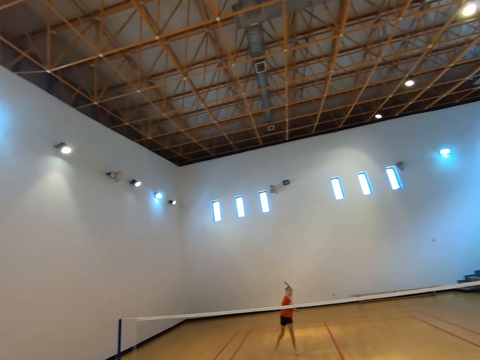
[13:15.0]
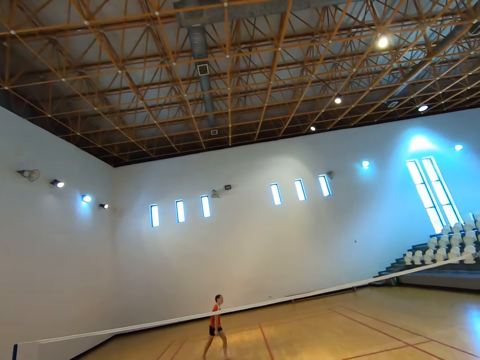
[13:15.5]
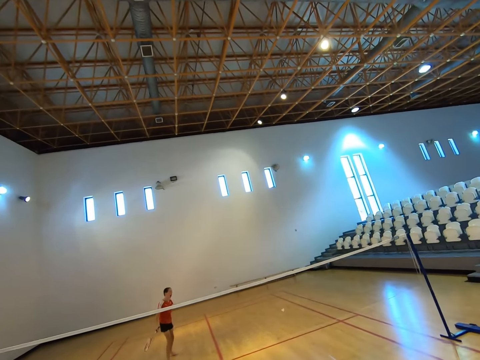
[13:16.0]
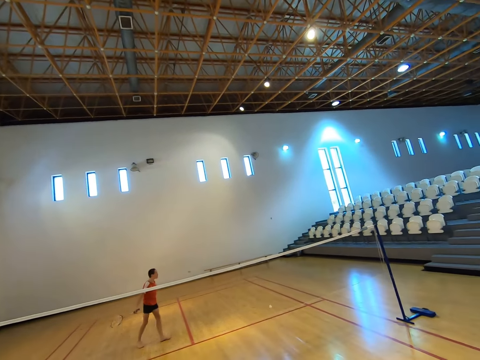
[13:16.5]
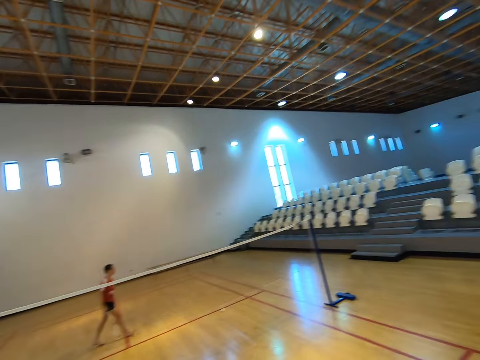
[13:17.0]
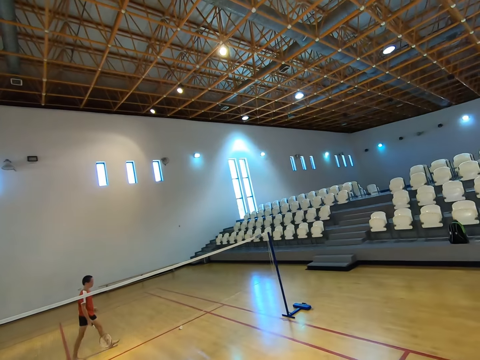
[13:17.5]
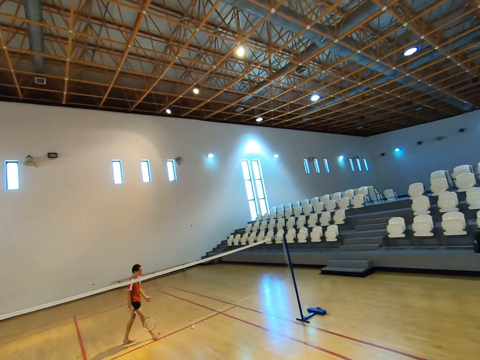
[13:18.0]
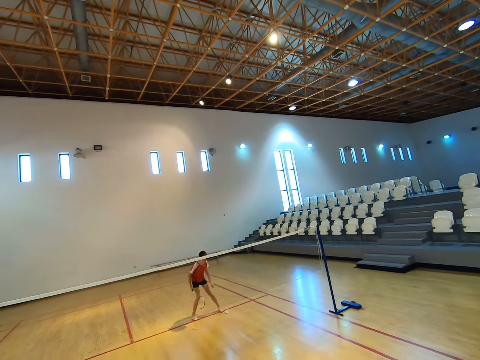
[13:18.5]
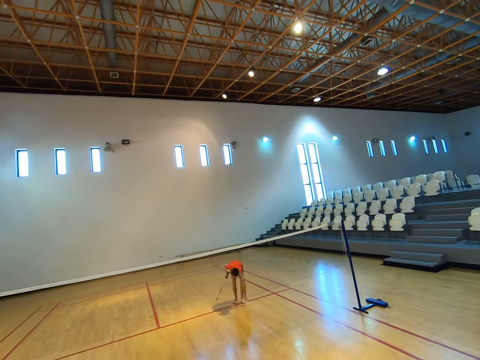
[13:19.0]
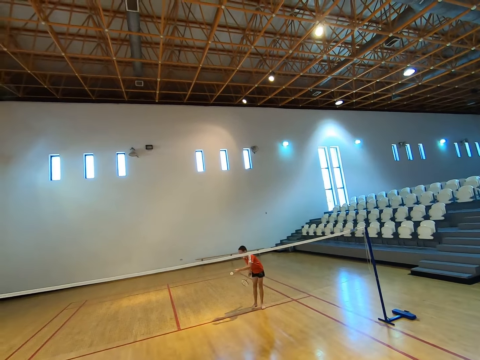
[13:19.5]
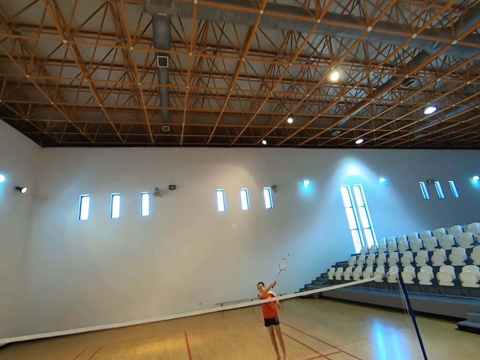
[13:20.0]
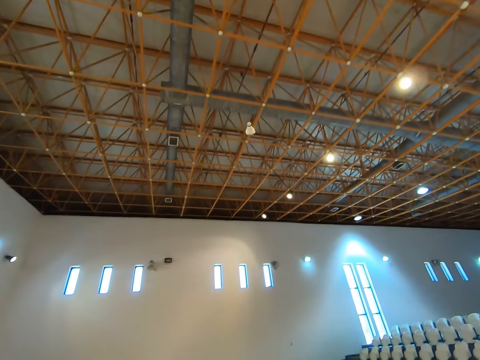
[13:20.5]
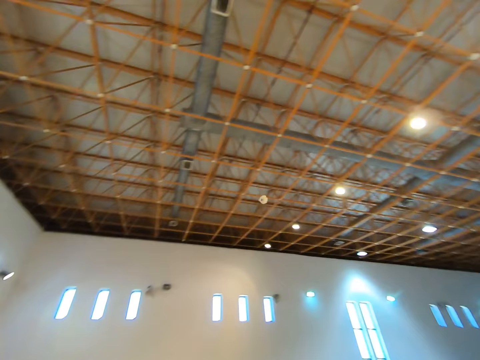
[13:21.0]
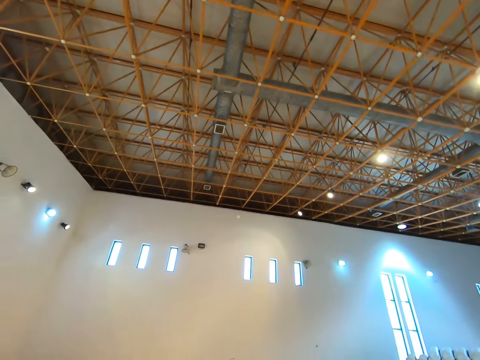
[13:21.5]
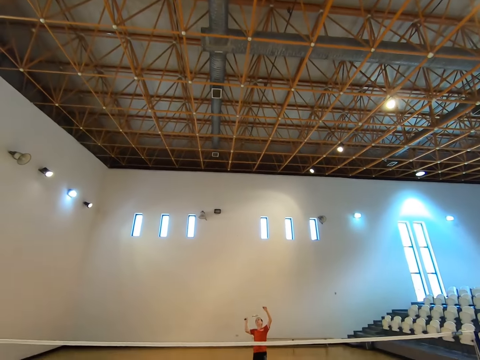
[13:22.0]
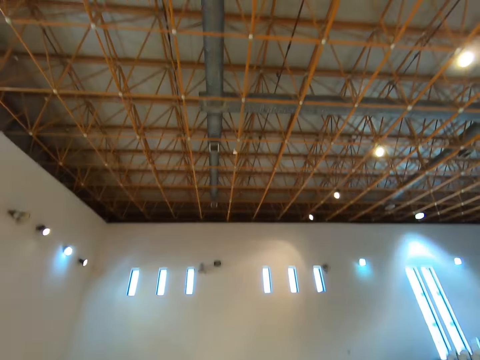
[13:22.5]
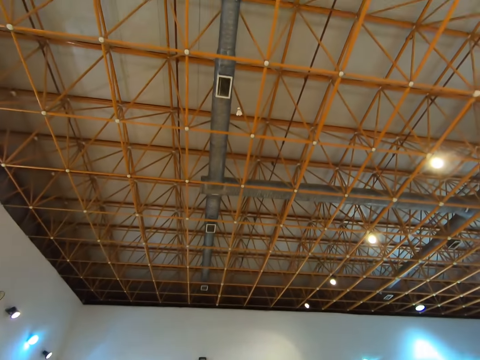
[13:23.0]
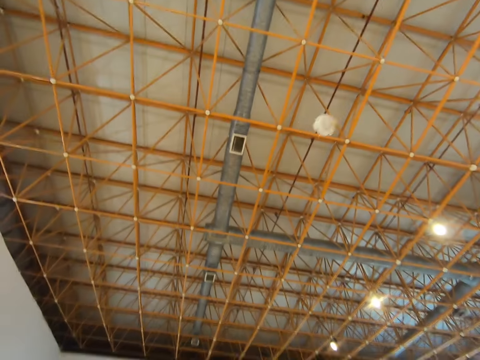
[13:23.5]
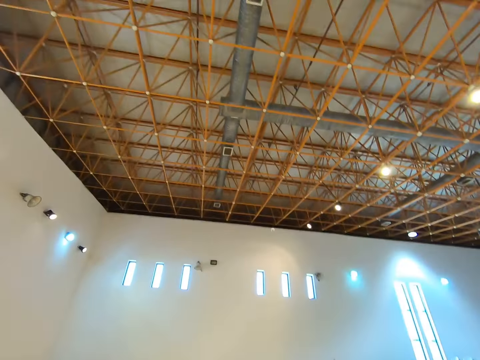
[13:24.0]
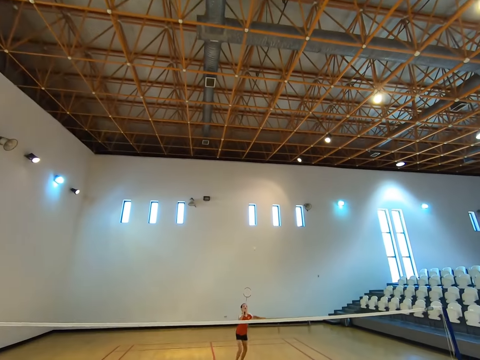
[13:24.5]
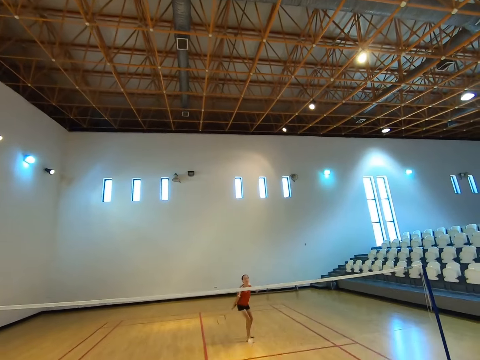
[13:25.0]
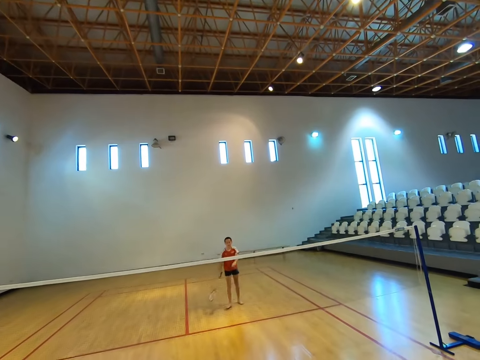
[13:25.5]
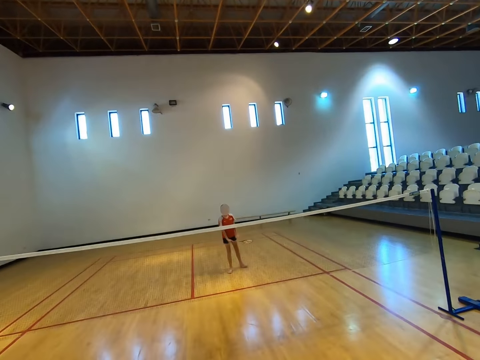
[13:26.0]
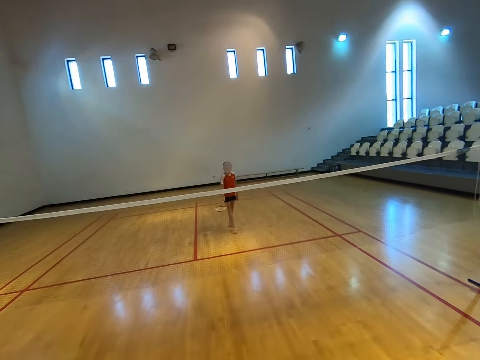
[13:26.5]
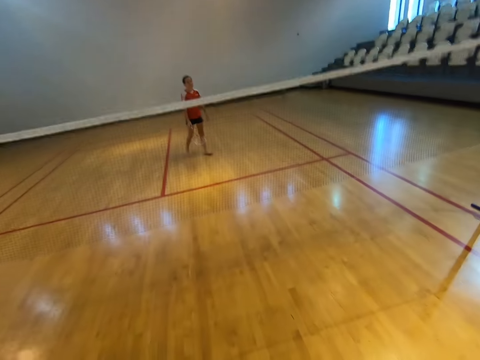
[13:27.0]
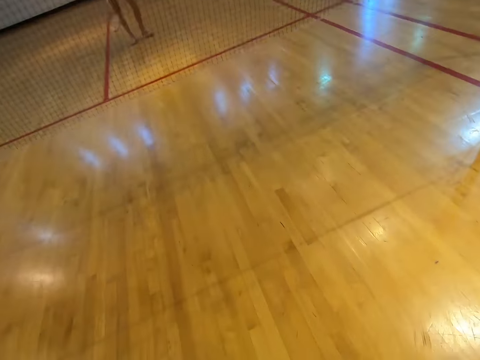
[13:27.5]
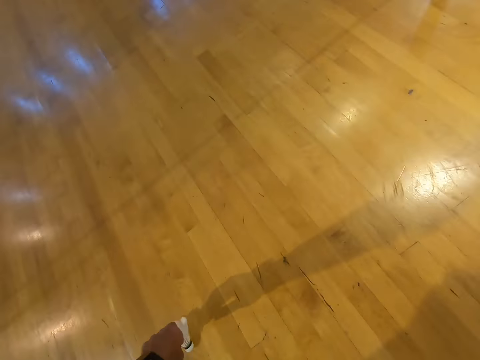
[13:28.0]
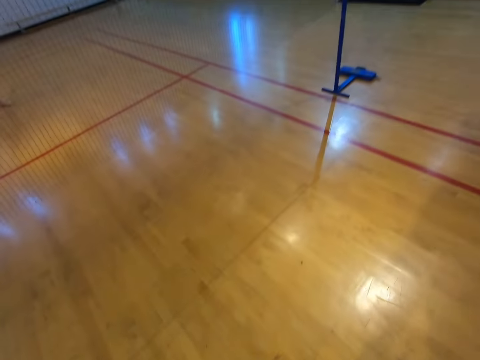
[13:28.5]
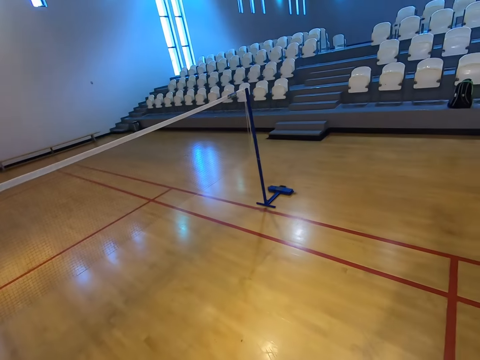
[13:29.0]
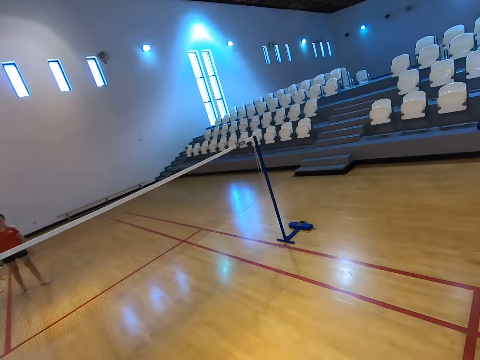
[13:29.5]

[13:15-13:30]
A boy lifts a racket. The boy walks towards the shuttlecock, bends towards the floor, picks up the shuttlecock, and stands up. The boy plays badminton with the camera wearer. The boy hits the shuttlecock with the racket. The camera wearer hits the shuttlecock with a racket. They bend towards the floor, pick up the shuttlecock, and stand up.

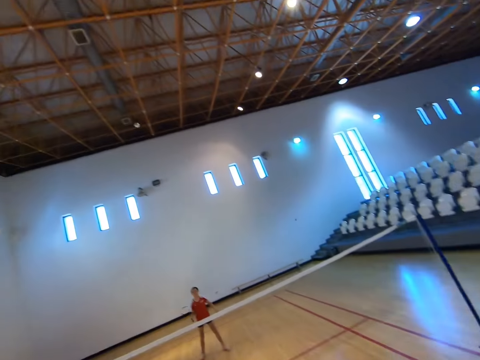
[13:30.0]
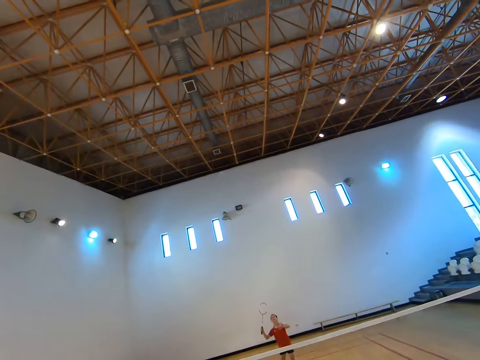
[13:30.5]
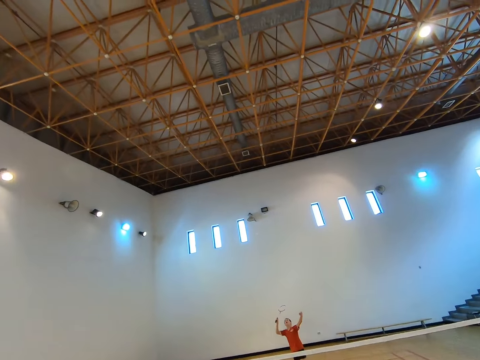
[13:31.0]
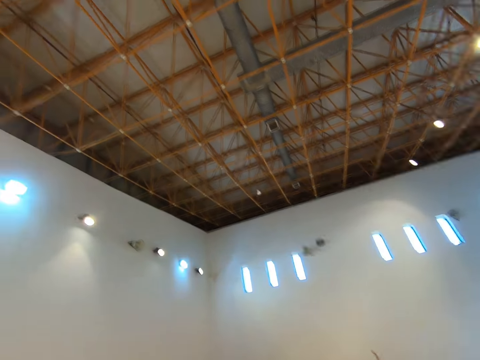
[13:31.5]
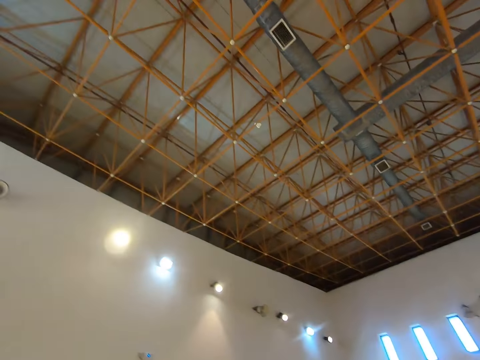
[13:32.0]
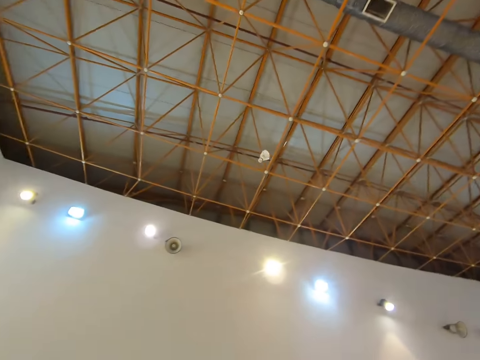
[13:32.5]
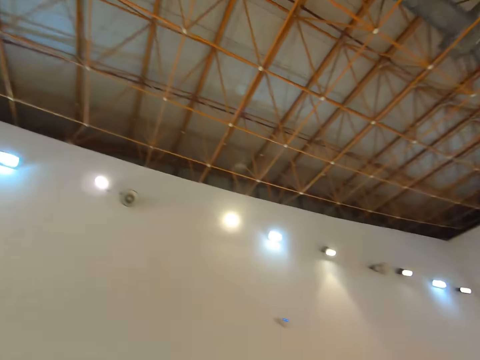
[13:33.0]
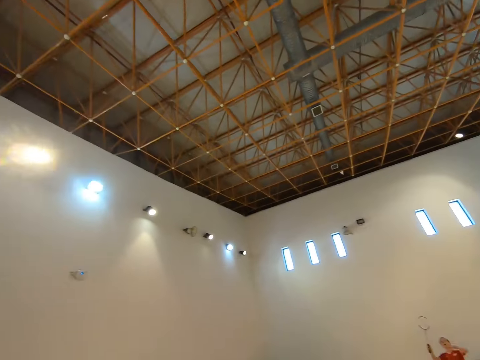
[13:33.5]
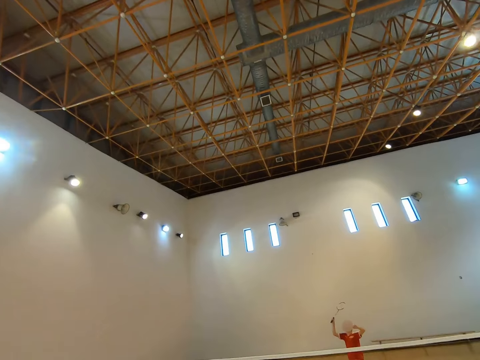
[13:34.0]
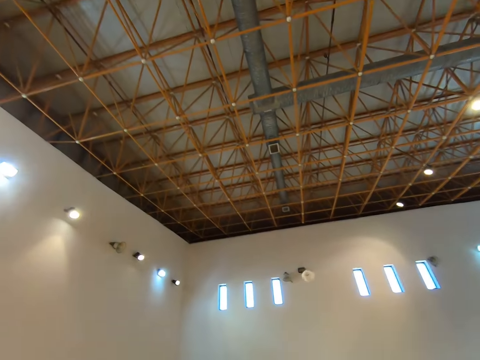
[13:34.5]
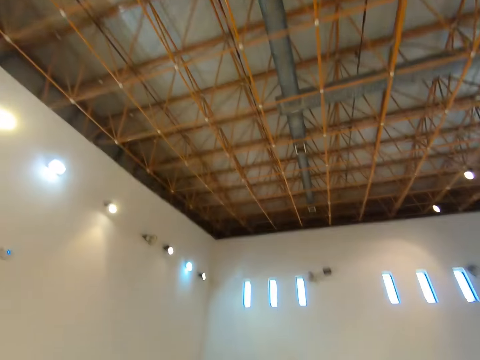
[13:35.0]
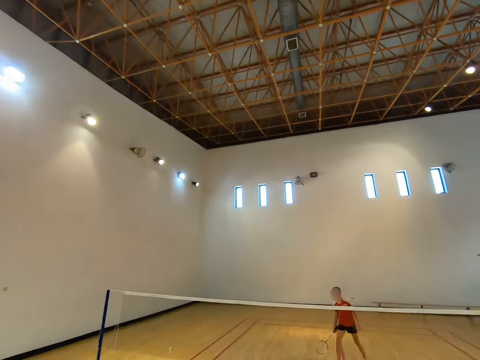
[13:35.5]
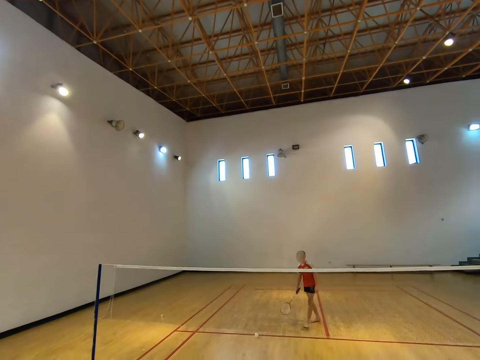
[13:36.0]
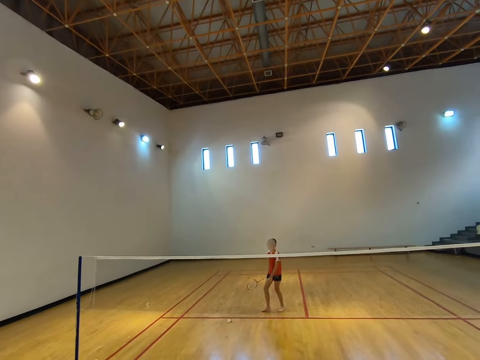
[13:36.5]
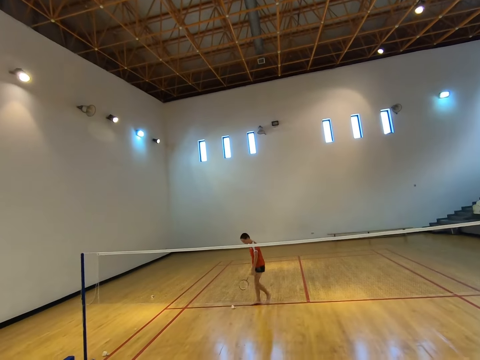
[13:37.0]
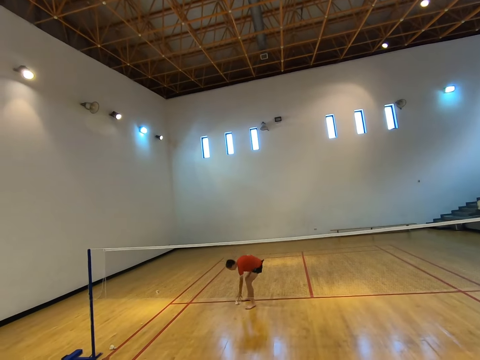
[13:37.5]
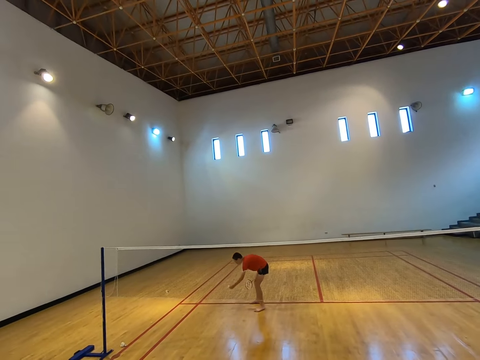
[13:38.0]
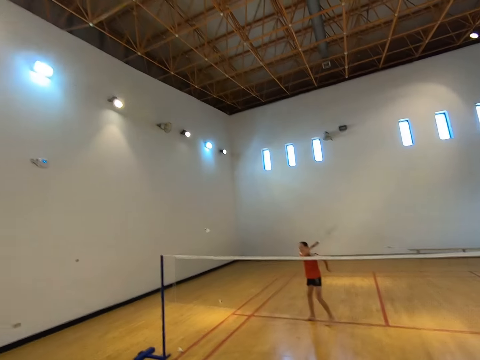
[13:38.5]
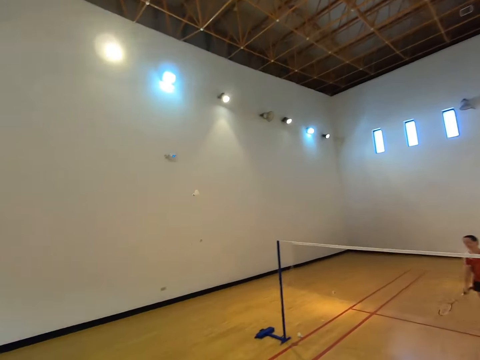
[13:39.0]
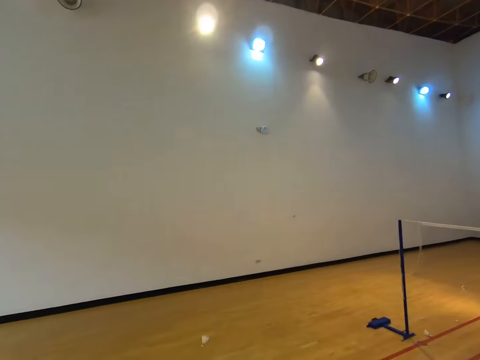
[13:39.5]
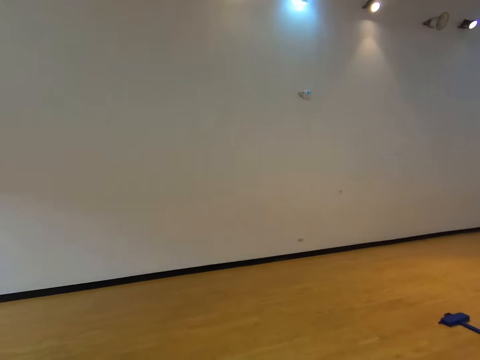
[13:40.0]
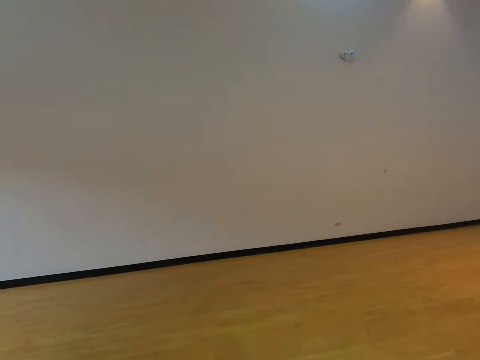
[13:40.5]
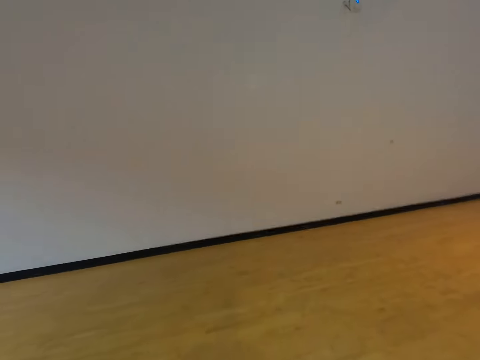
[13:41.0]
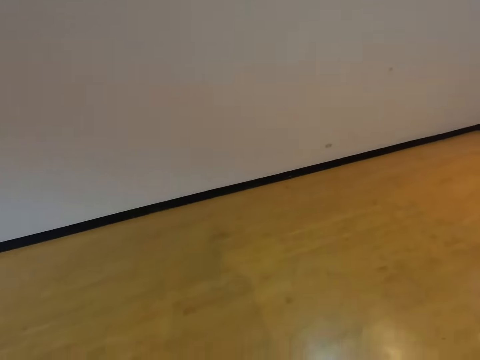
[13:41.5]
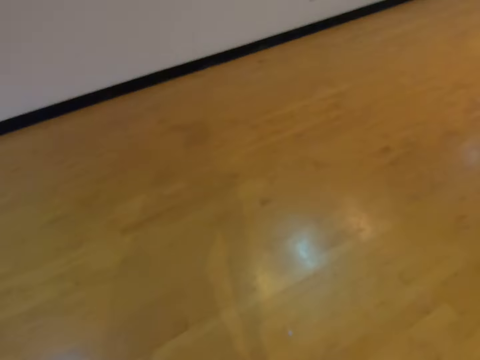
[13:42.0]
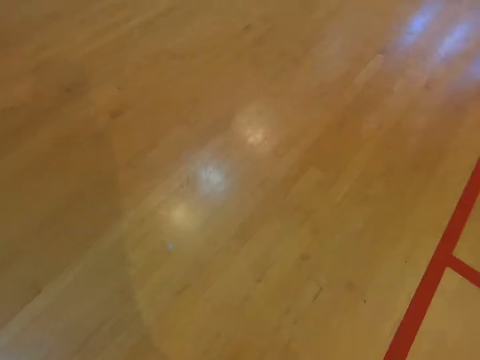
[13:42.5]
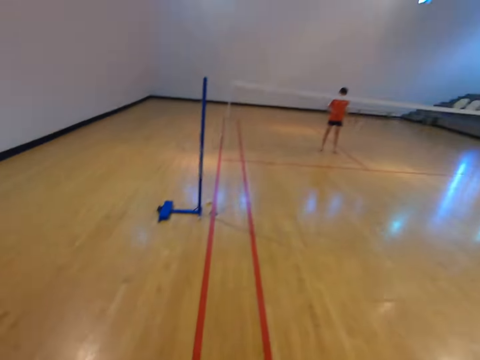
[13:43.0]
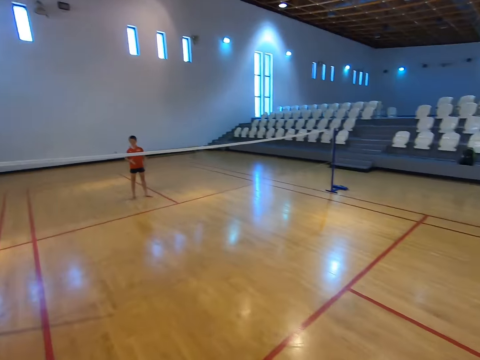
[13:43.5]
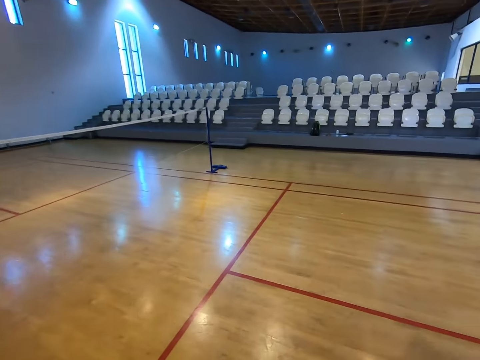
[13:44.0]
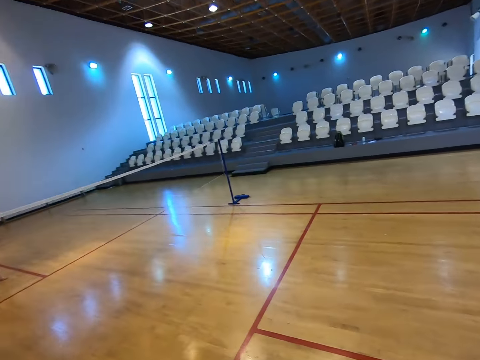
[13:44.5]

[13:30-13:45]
The camera wearer plays badminton with a boy. They hit a shuttlecock with a racket. The boy hits the shuttlecock with a racket. The camera wearer hits the shuttlecock with the racket. The boy walks towards the shuttlecock, bends towards the floor, and picks up the shuttlecock. The boy plays badminton with the camera wearer. The boy stands up and hits the shuttlecock with the racket. The camera wearer walks towards the shuttlecock, bends towards the floor, picks up the shuttlecock, stands up, and walks towards the net.
